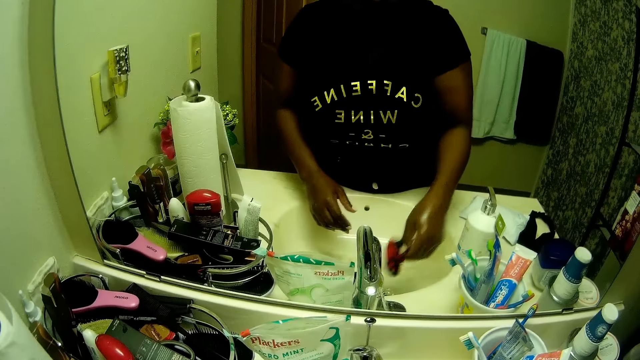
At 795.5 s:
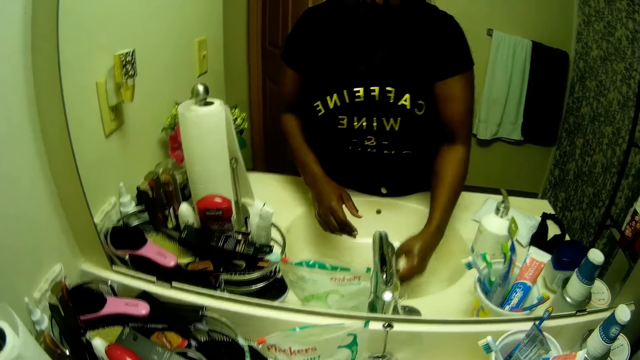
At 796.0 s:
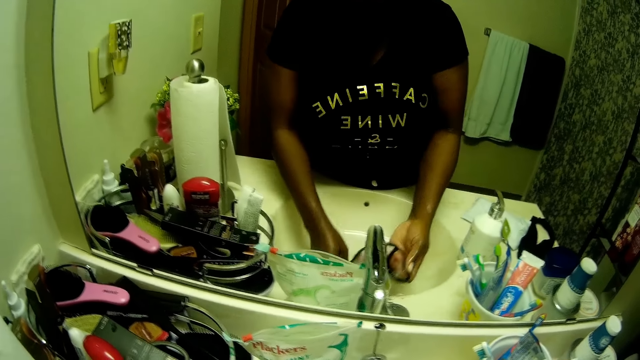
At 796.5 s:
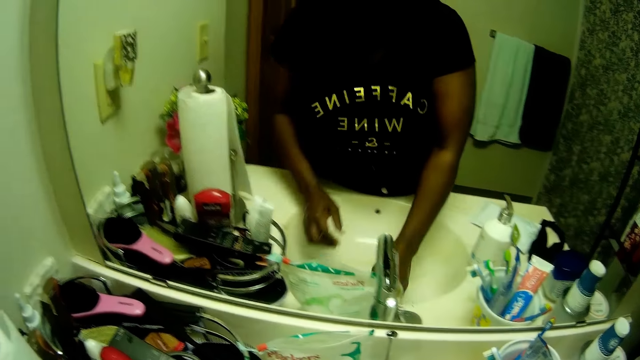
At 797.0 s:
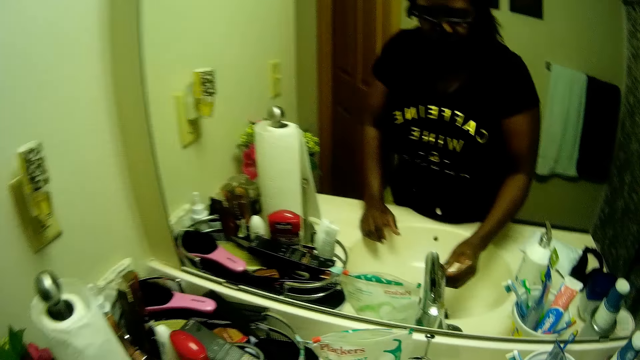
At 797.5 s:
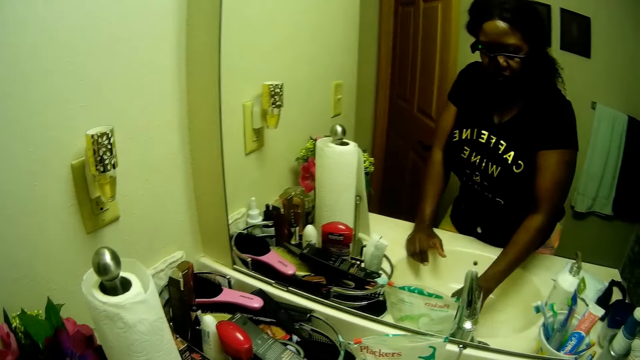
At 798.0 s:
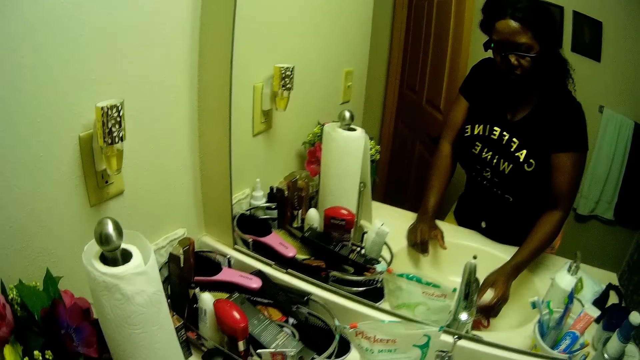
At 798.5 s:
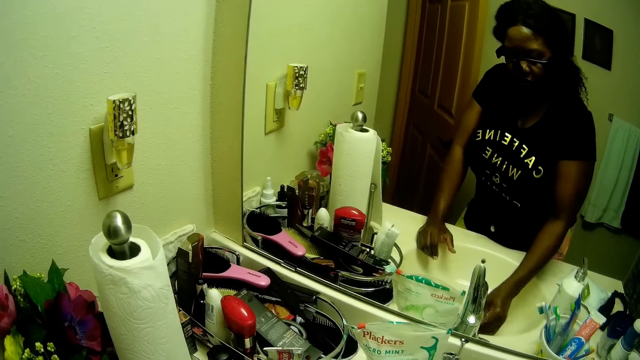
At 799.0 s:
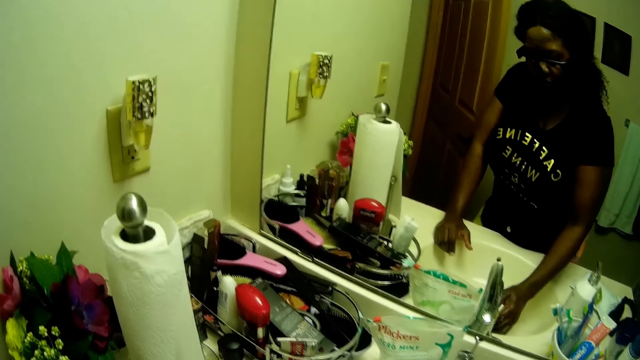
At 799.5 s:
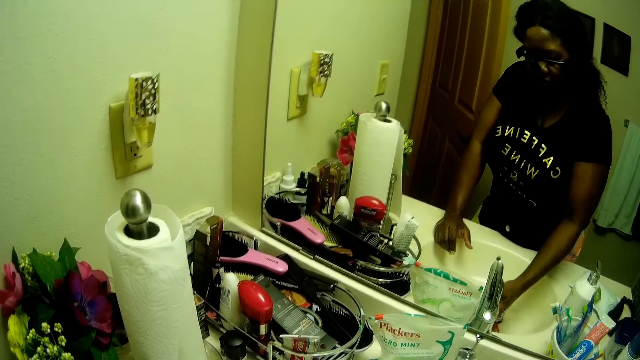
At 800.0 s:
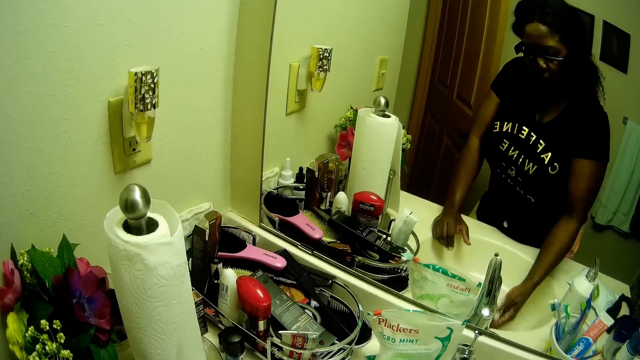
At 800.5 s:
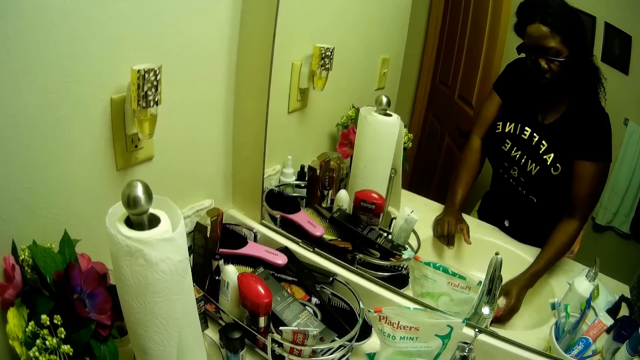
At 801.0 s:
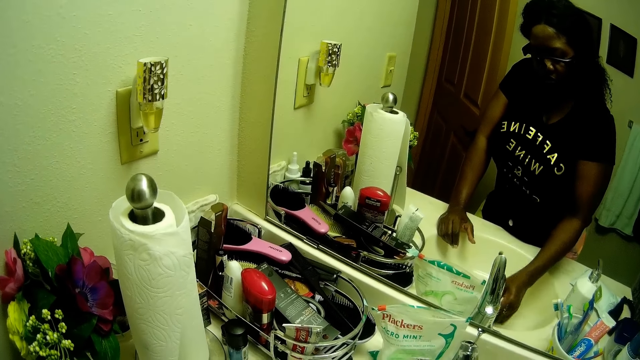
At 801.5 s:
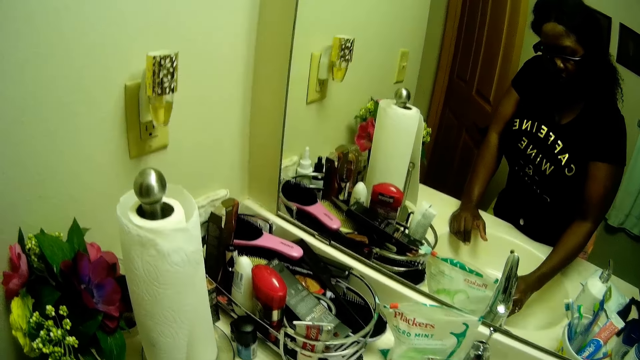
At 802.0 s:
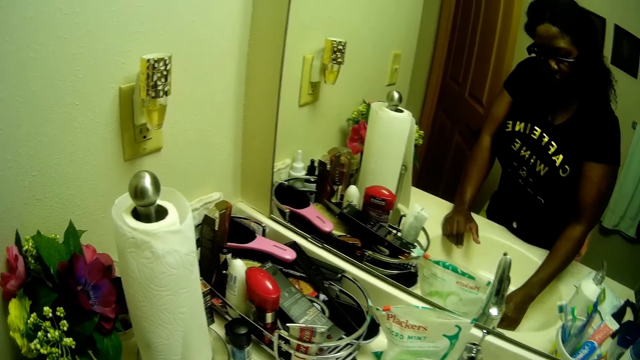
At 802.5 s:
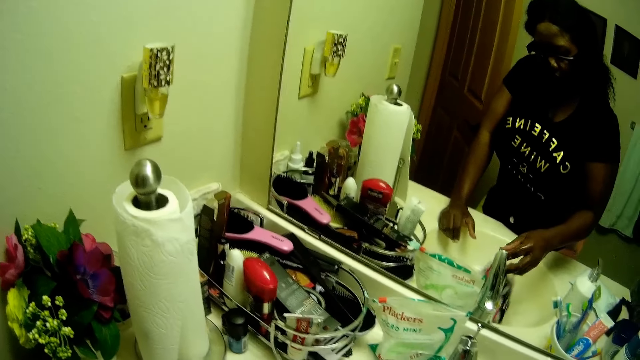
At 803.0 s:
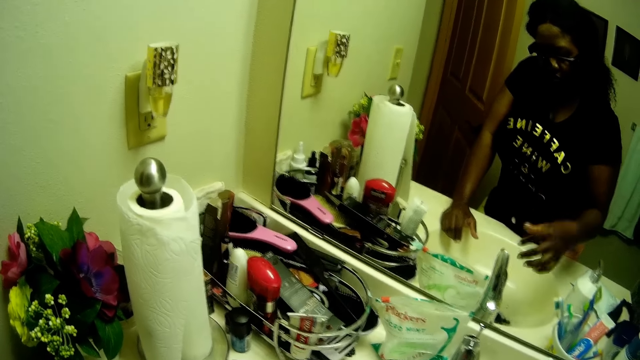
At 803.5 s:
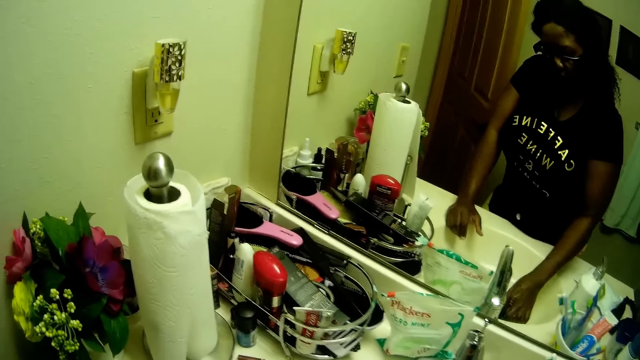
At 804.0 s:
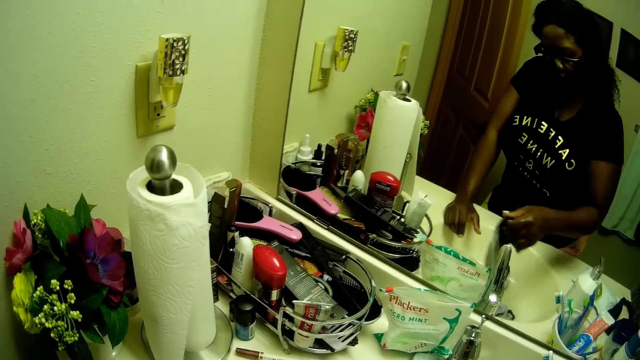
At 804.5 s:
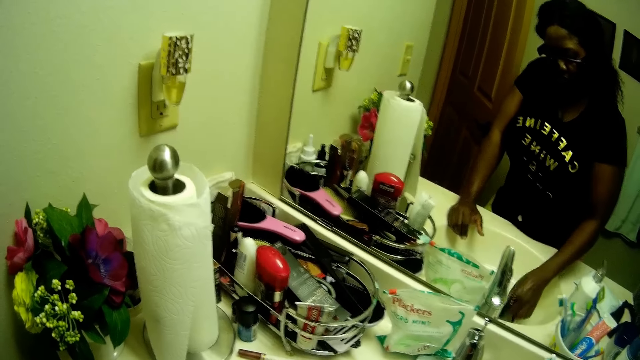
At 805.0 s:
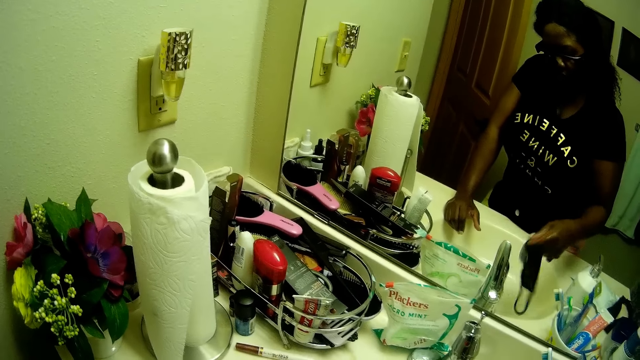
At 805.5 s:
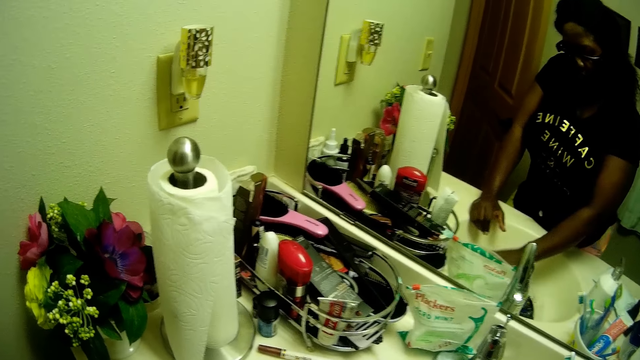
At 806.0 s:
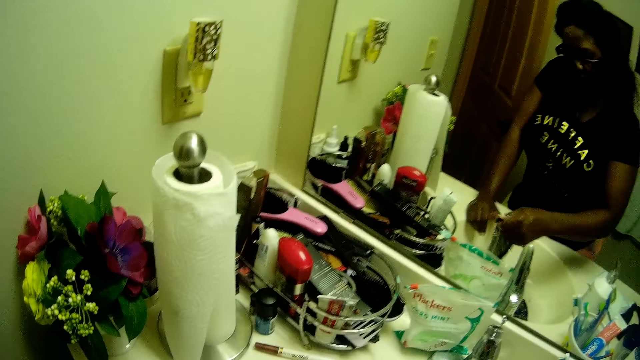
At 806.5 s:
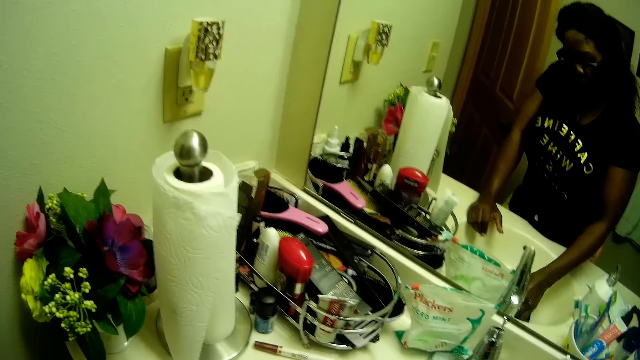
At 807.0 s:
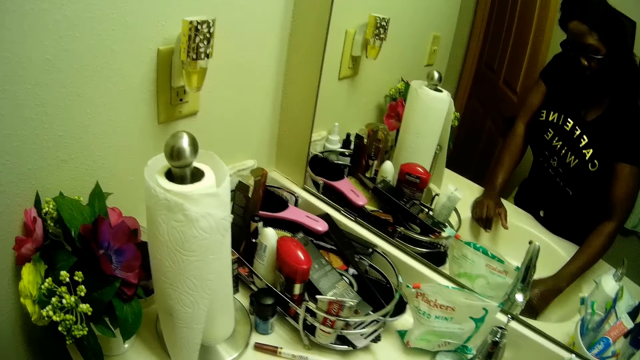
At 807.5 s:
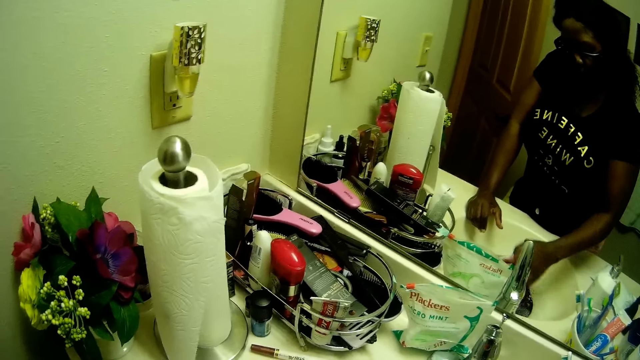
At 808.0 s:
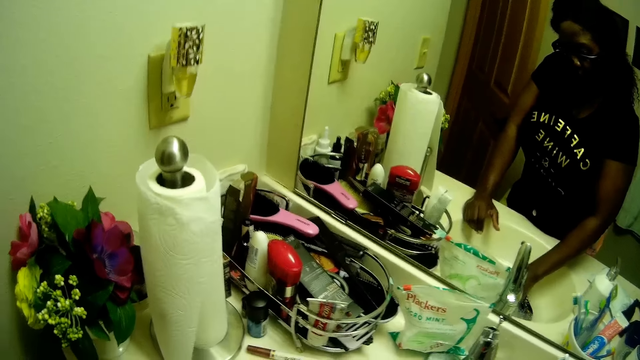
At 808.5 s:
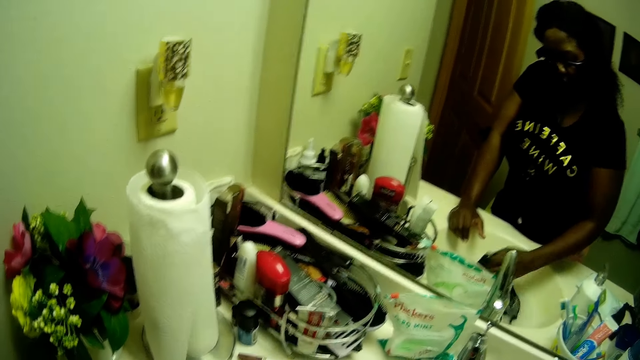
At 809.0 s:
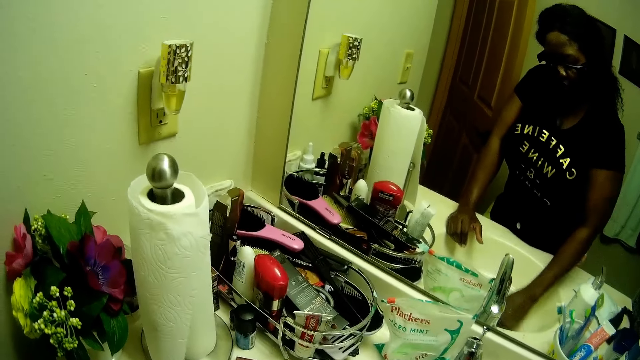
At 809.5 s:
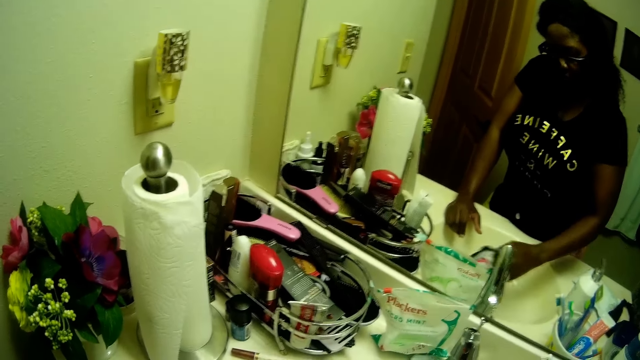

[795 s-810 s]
The camera wearer picks the nose mask on the sink slab with her right hand. She rinses the nose mask in her right hand in the sink. She drops the nose mask in the sink with her right hand. She picks the nose mask from the sink with her right hand. She drops the nose mask in the sink with her right hand. She picks the nose mask from the sink with her right hand. She drops the nose mask in the sink with her right hand. She picks the nose mask from the sink with her right hand. She rinses the nose mask with her right hand.

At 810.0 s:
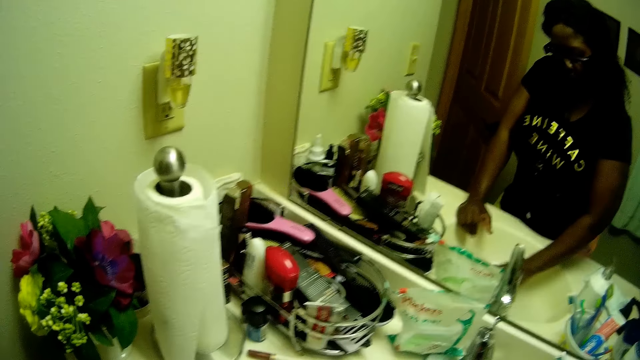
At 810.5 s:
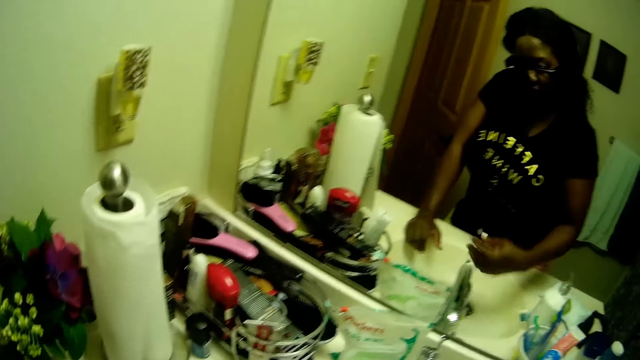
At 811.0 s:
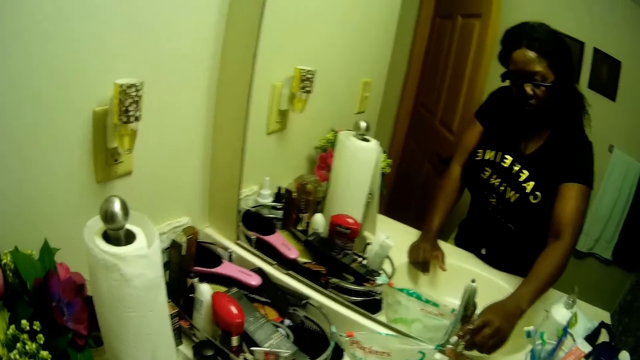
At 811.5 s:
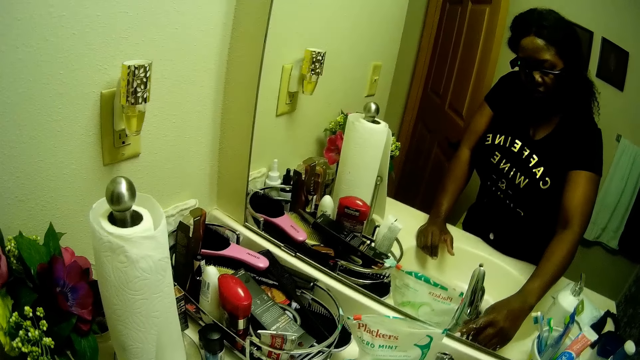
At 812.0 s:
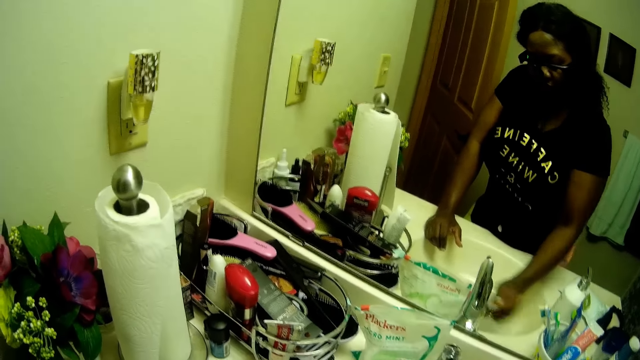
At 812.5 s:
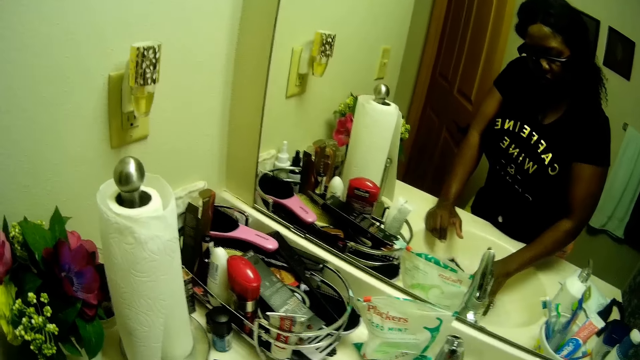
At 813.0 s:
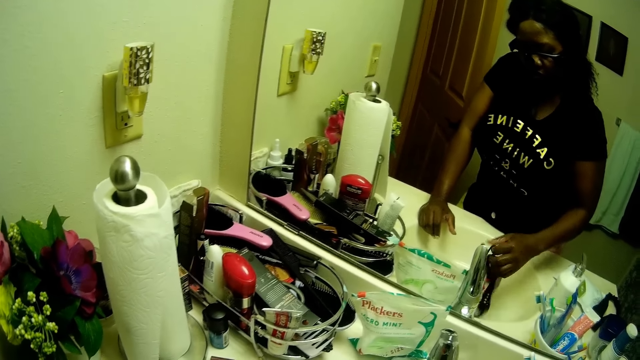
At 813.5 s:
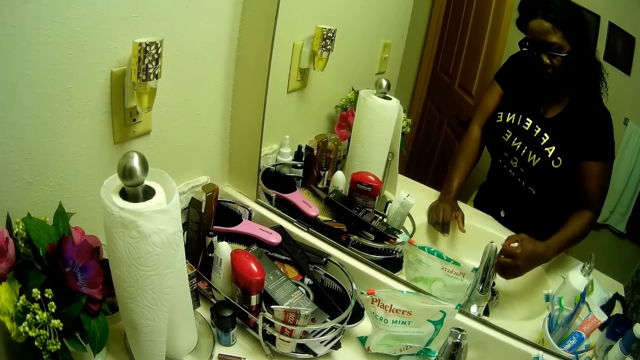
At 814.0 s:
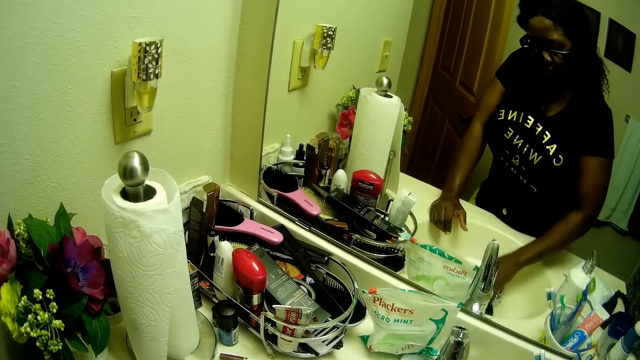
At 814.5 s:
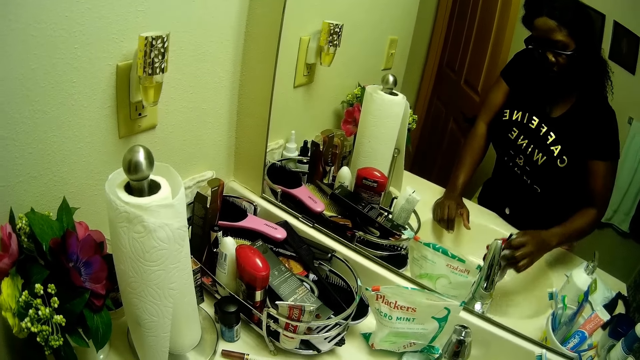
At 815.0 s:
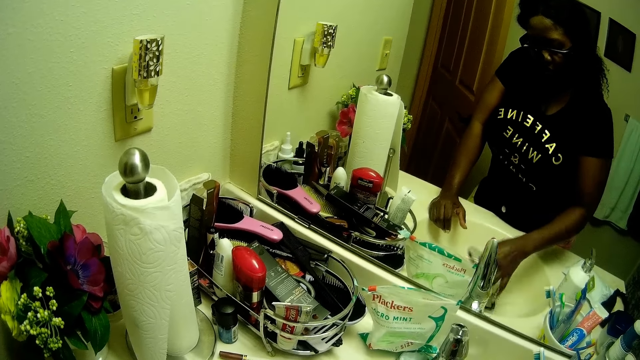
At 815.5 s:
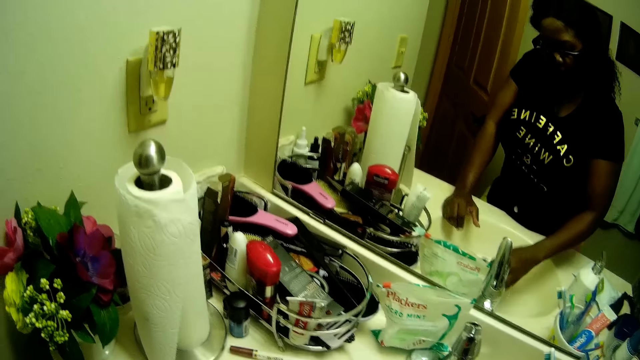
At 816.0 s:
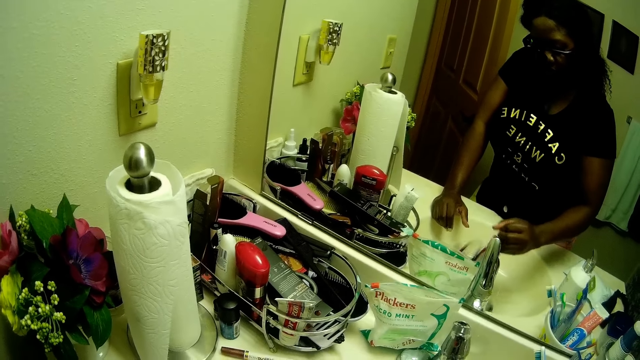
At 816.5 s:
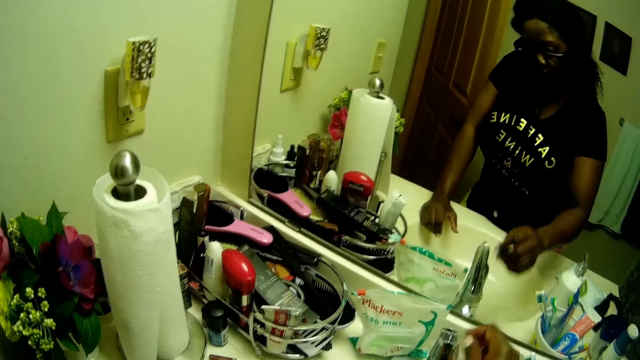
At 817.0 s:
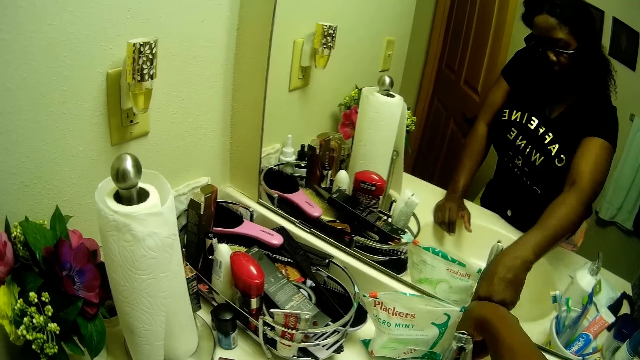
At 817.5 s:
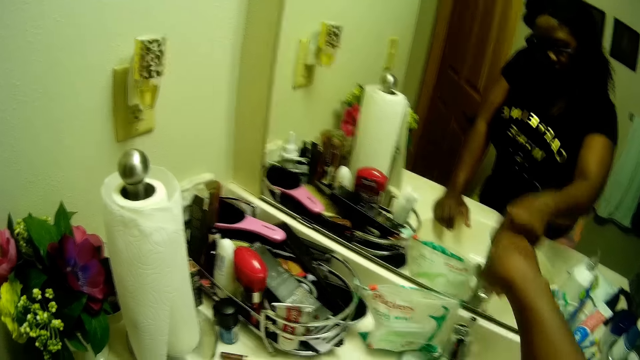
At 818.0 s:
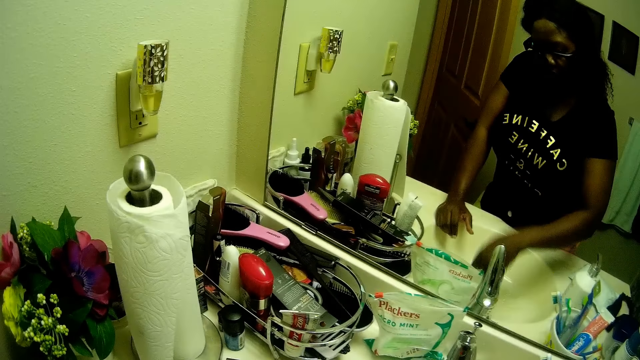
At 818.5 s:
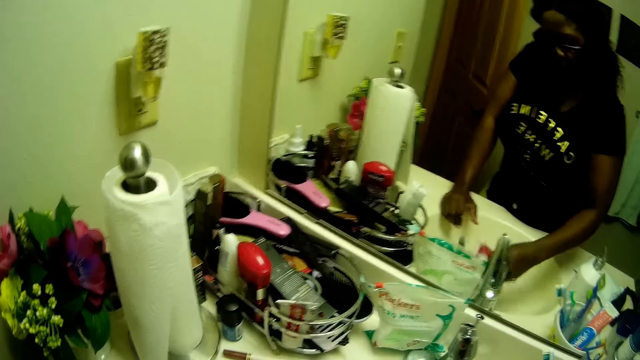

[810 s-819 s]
The camera wearer regulates the tap with her right hand. She rinses the nose masks with her right hand. She regulates the tap with her right hand. She rinses the nose masks with her right hand in the sink.
